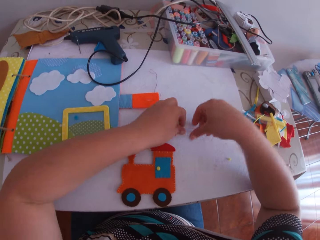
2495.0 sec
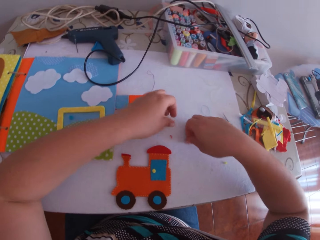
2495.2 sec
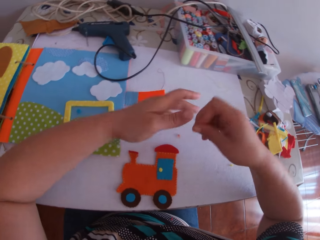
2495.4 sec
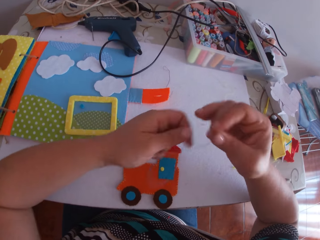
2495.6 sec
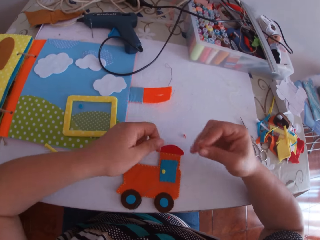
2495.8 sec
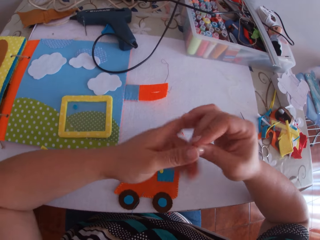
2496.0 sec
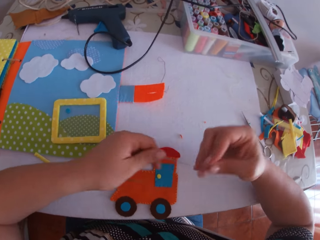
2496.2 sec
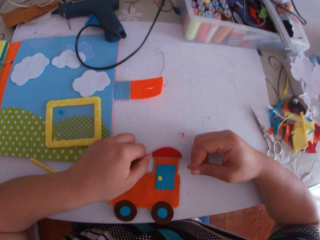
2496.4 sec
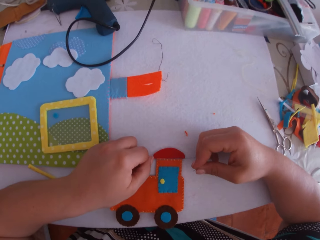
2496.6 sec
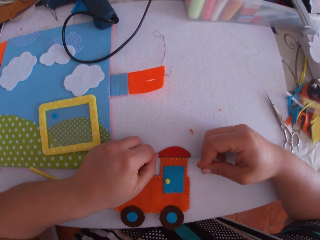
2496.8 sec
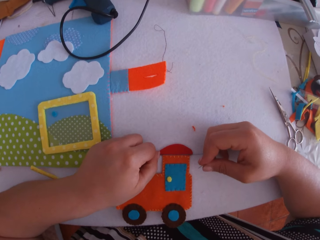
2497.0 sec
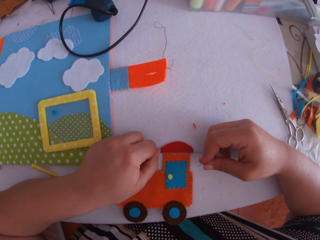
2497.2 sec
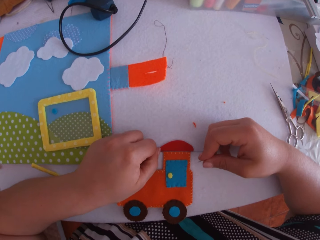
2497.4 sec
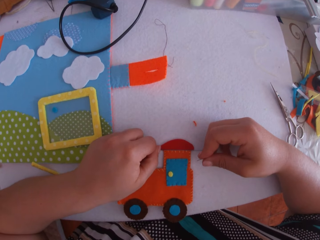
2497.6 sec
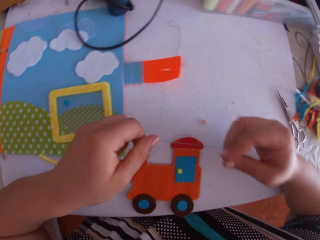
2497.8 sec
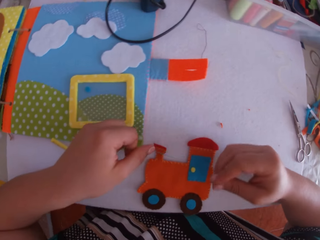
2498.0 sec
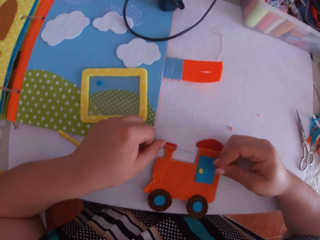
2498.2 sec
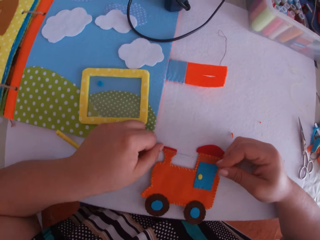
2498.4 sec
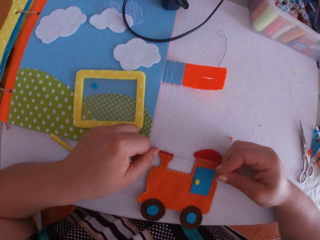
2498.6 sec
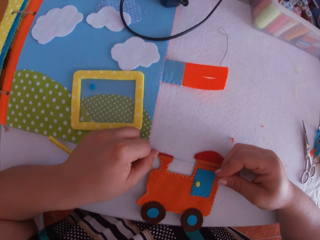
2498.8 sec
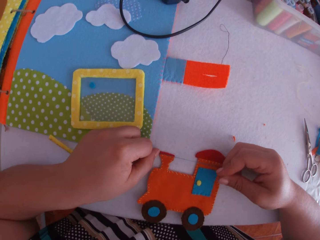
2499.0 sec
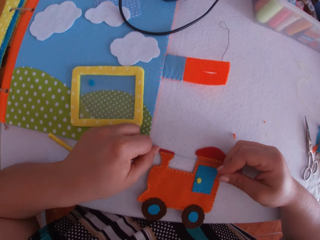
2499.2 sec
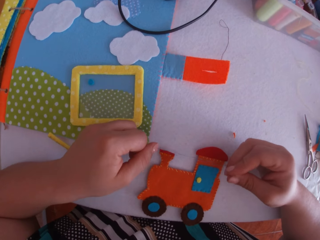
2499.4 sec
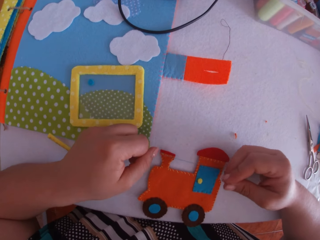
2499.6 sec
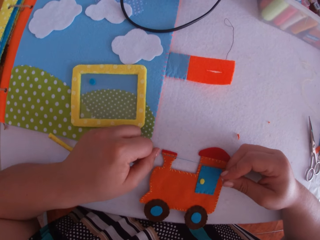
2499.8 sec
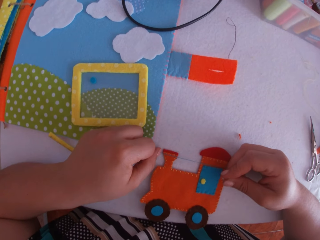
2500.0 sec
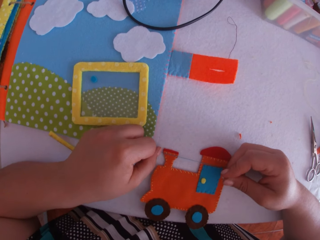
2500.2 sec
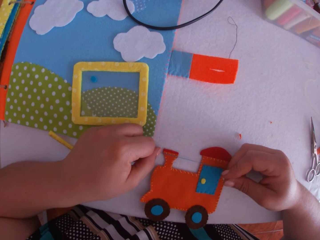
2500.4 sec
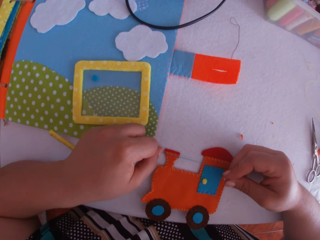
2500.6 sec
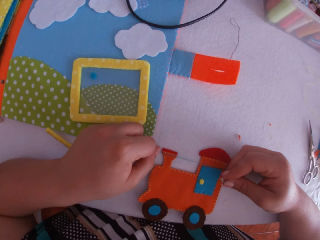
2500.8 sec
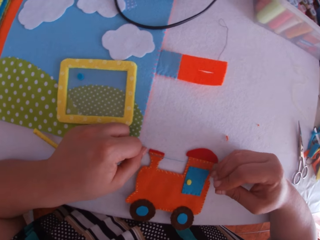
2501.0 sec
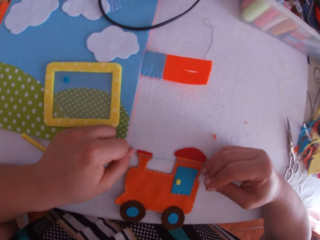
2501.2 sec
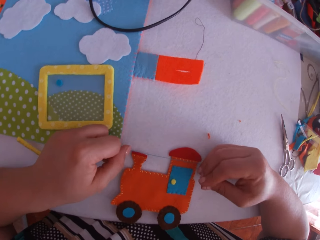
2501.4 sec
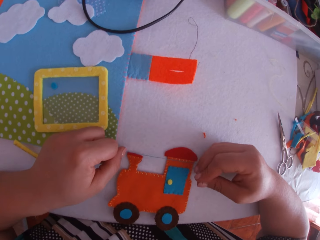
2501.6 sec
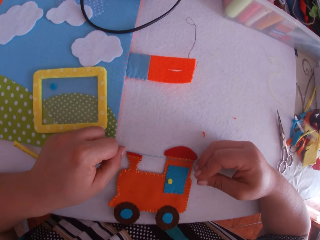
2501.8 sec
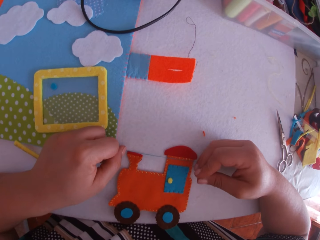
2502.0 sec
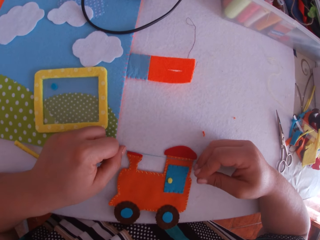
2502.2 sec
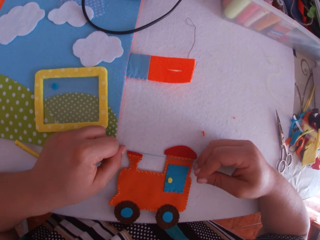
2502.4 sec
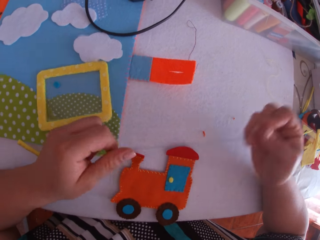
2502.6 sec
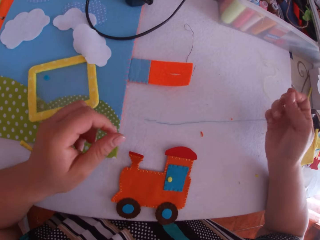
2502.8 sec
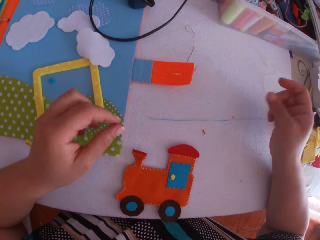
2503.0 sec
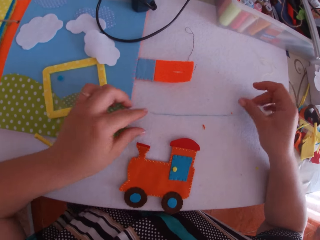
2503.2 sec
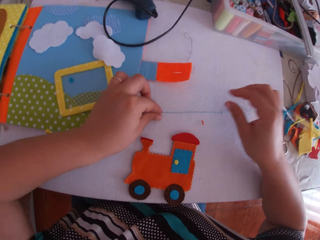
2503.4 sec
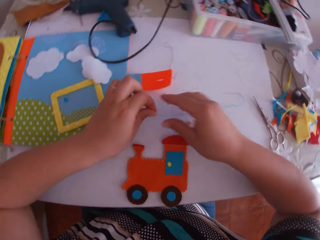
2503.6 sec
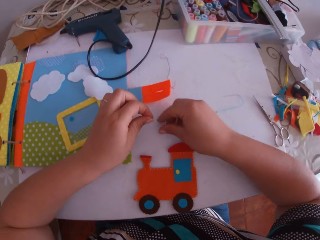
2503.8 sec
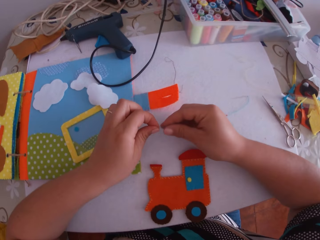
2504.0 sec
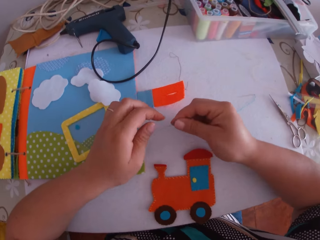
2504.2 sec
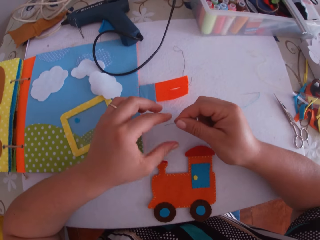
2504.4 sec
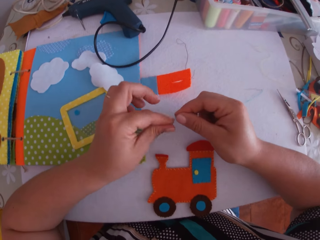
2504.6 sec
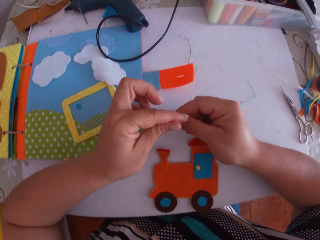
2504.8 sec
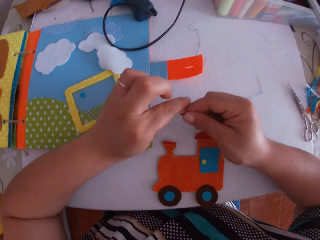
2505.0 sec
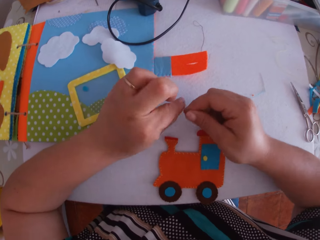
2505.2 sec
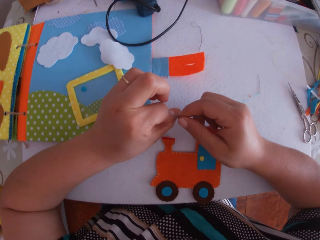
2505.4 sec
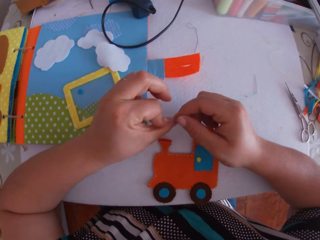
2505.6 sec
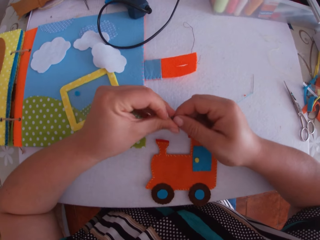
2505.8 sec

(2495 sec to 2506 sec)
The camera wearer picks up the threaded needle from the table with his right hand. He straightens the threaded needle with both hands. He pulls the thread. He straightens the threaded needle with both hands again. He places the threaded needle on the crafted work or craft toy with both hands. He holds the thread on the craft toy. He places the threaded needle on the crafted work with both hands again. He puts a thread on the table. He picks a thread on the table. He knots the threaded needle with both hands.

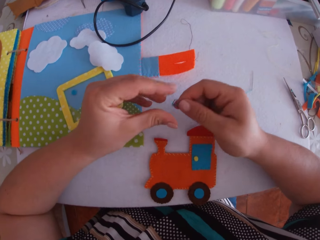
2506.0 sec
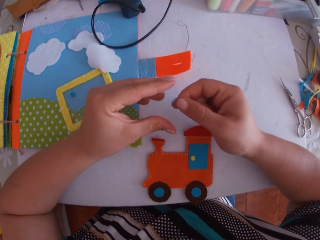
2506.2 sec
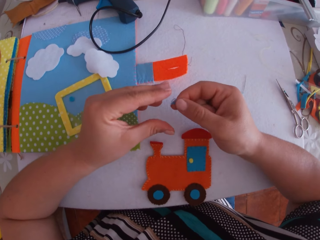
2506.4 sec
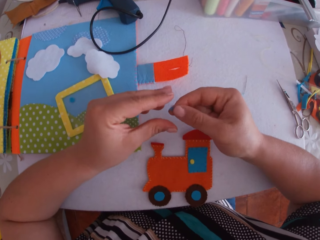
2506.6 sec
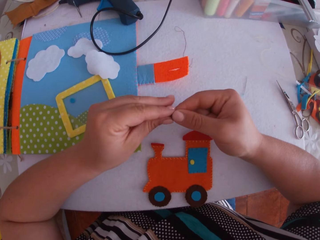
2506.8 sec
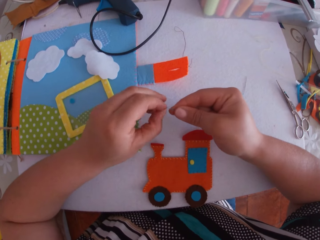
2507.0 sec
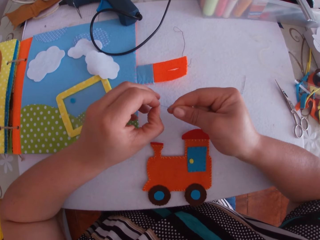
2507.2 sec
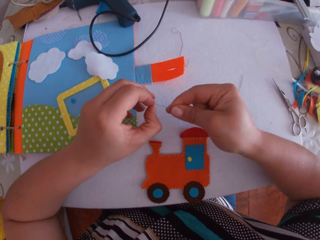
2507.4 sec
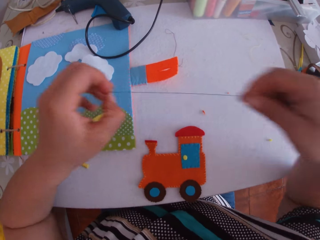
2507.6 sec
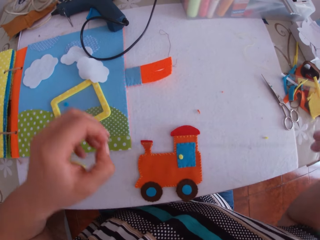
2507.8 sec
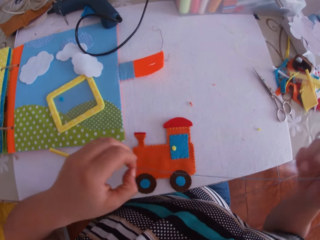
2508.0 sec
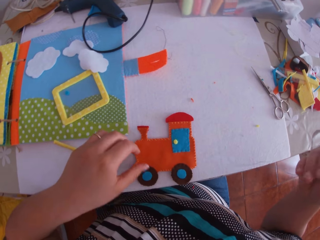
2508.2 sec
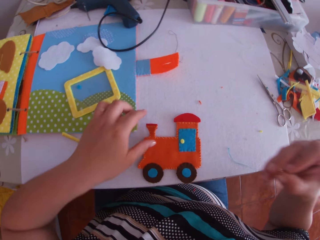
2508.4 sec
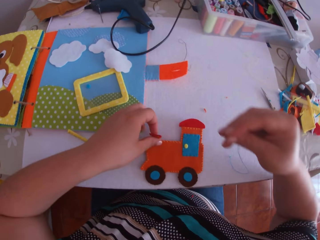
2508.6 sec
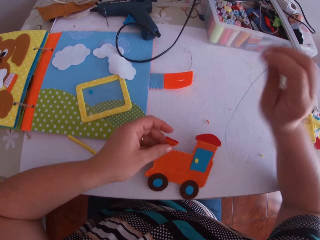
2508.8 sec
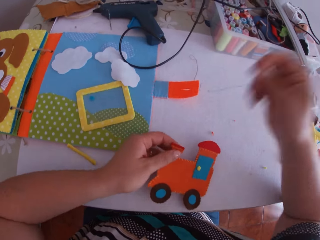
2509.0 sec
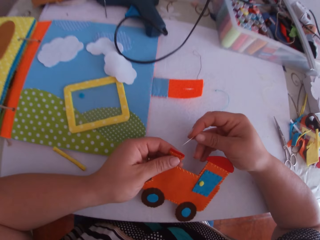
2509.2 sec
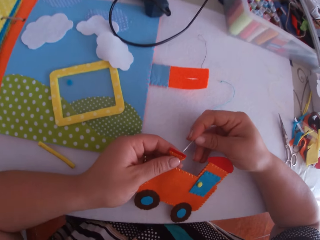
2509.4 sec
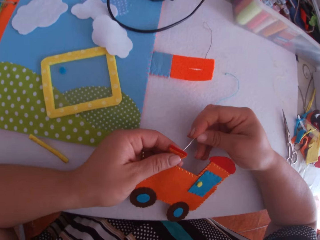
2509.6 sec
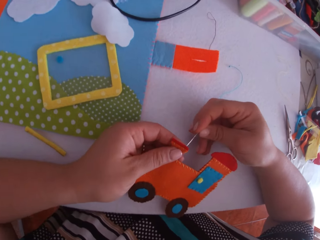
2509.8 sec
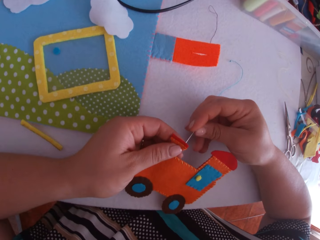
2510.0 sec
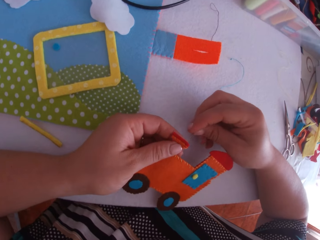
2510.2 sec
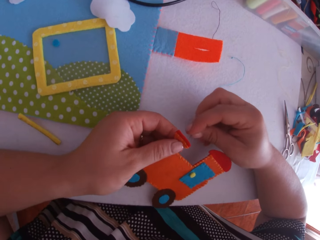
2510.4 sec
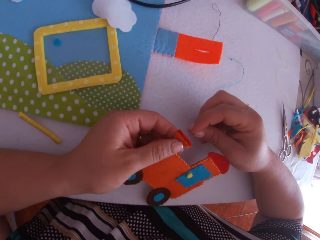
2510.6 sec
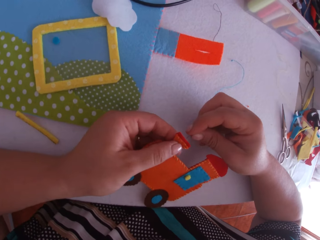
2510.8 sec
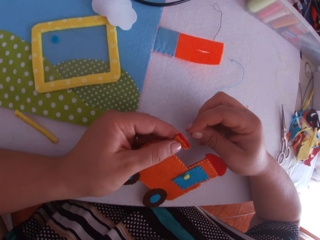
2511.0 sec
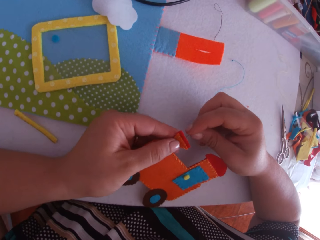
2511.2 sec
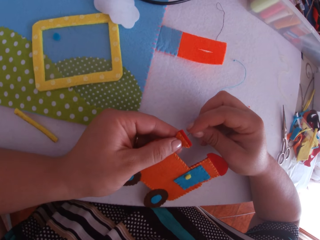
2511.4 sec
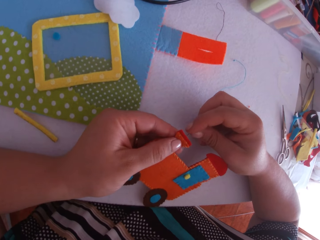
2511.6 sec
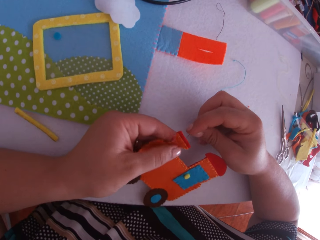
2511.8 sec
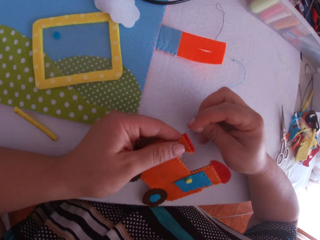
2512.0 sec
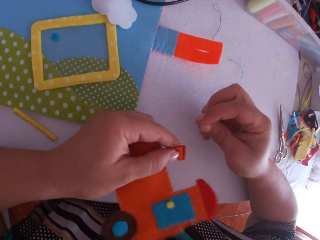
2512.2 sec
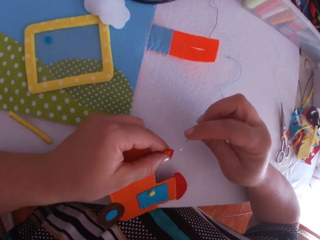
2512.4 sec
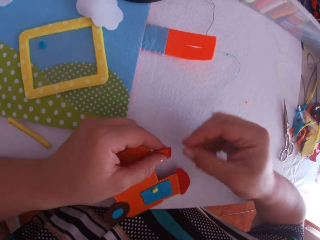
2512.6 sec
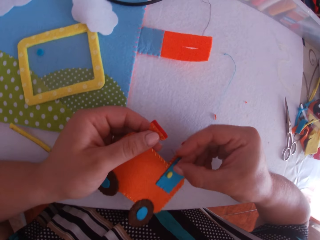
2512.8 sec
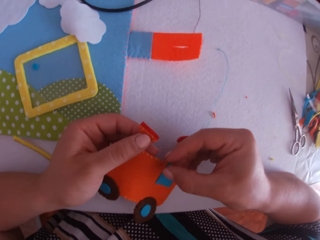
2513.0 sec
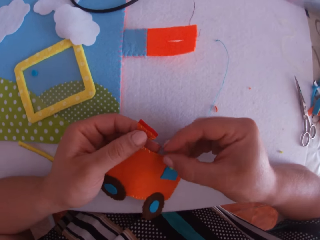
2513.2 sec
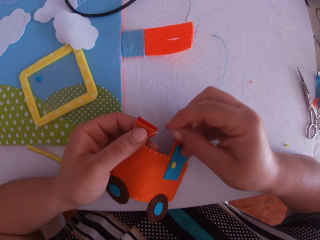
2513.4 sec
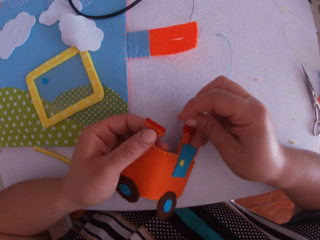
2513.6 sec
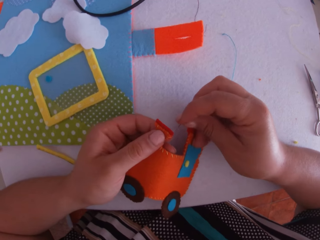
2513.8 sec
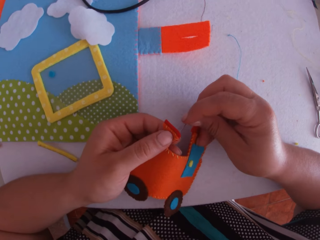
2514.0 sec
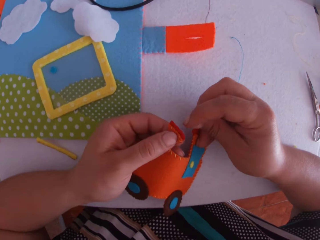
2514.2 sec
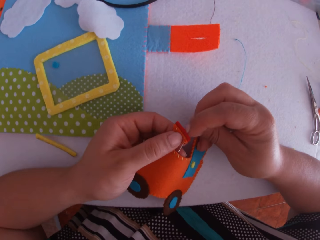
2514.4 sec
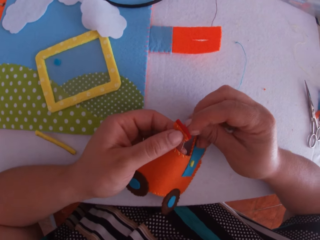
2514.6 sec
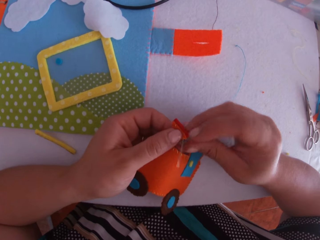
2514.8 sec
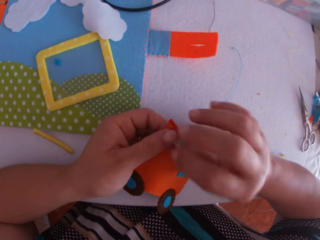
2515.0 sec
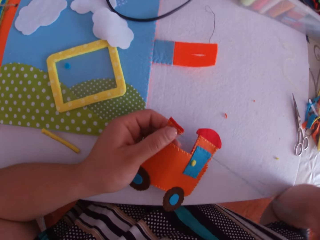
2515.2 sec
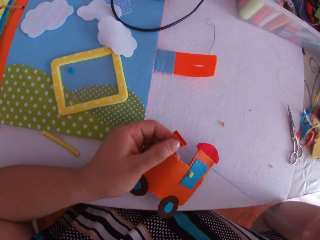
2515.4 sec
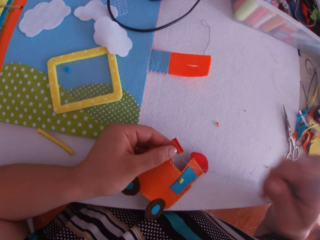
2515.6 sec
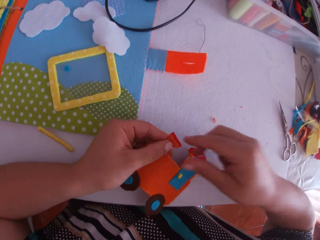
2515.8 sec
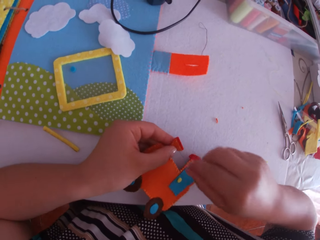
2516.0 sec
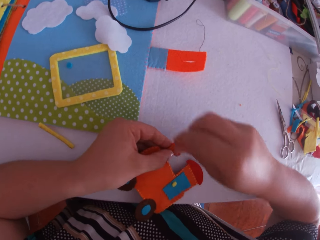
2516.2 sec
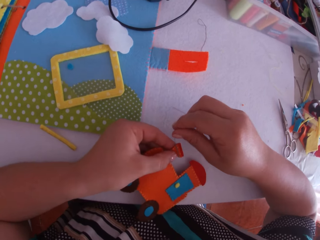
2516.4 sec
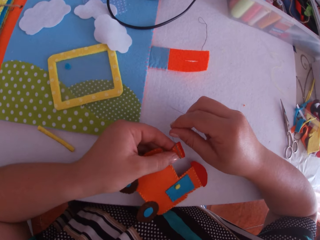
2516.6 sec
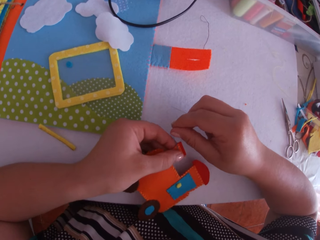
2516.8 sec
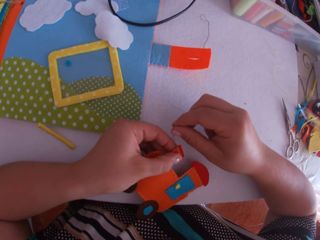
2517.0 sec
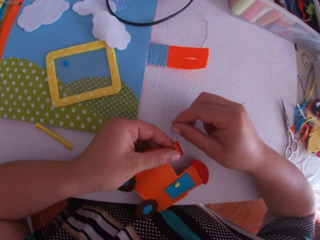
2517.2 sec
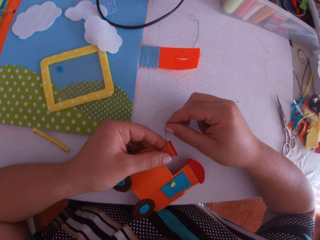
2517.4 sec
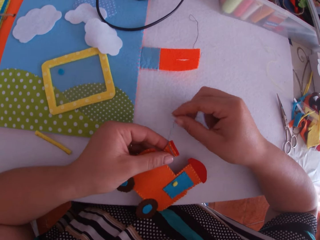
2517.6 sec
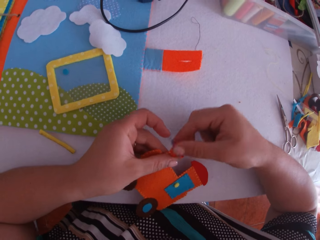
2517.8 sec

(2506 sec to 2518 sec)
The camera wearer looks at the thread. He pulls the thread. He picks up the crafted fabric or craft toy from the table with his left hand. He holds a needle around the craft toy. He tacks the crafted fabric with the threaded needle in his right hand. He pulls the thread. He turns the thread sideways. He places the thread on the crafted work with his right hand.
